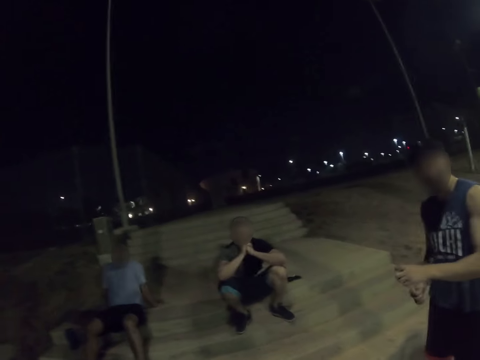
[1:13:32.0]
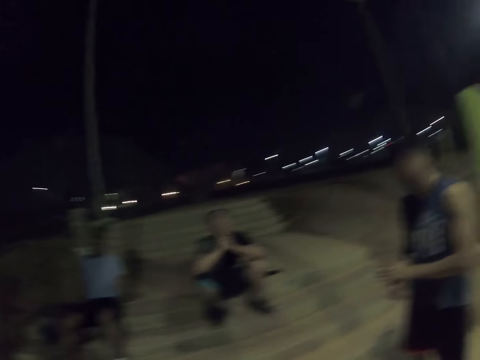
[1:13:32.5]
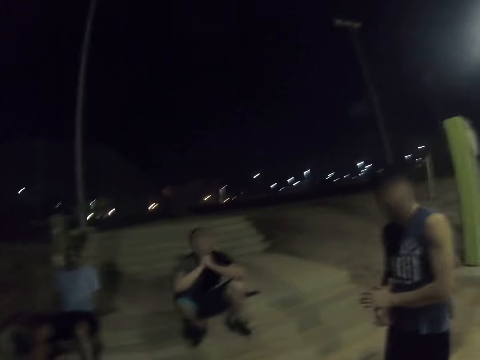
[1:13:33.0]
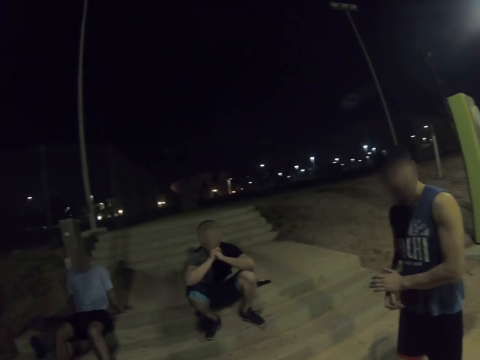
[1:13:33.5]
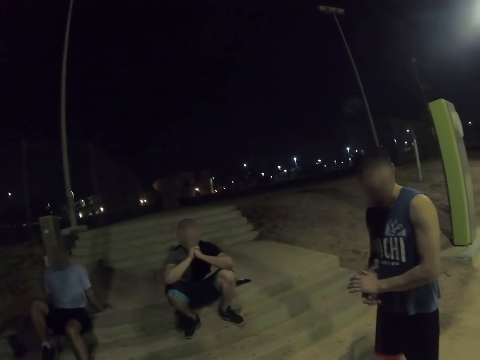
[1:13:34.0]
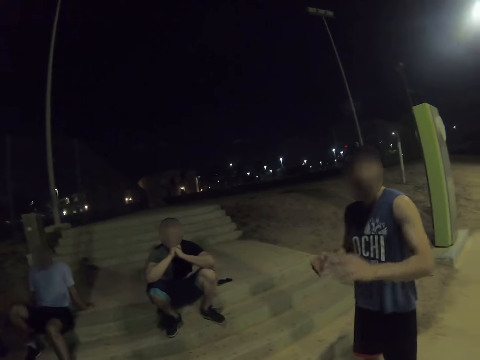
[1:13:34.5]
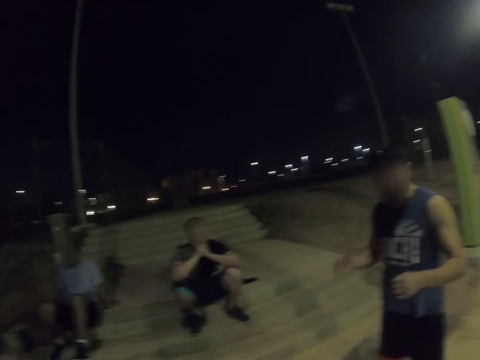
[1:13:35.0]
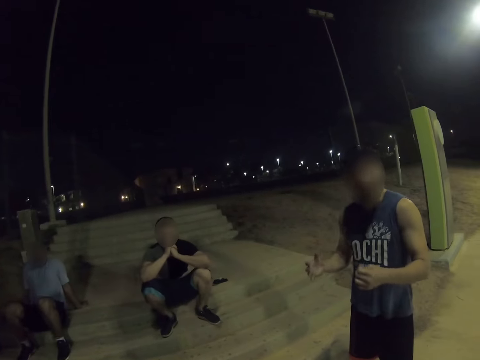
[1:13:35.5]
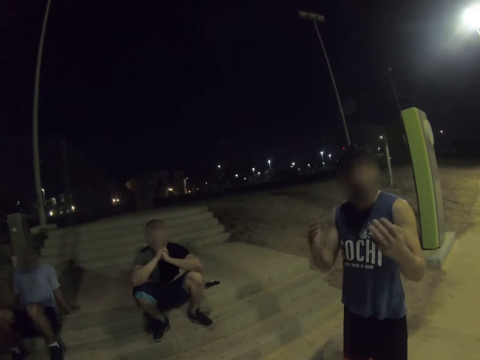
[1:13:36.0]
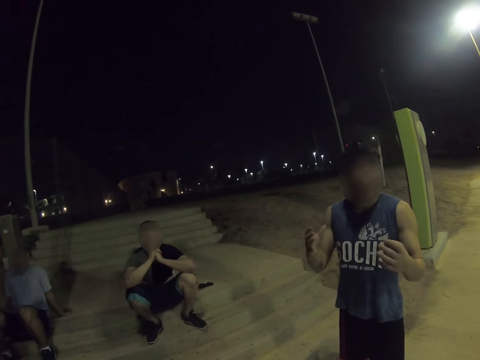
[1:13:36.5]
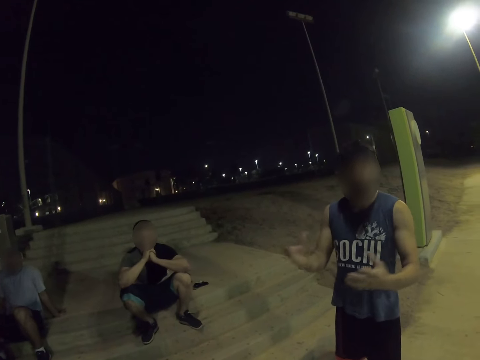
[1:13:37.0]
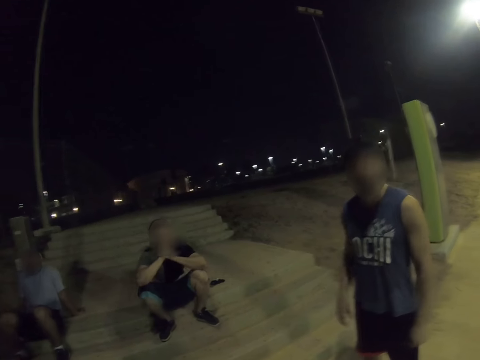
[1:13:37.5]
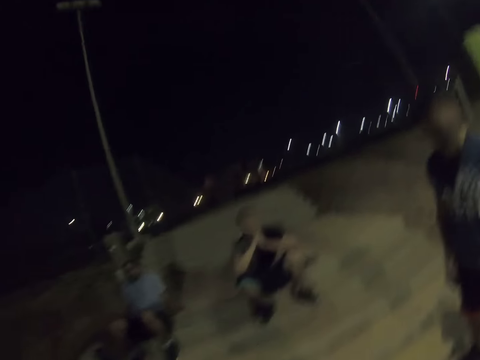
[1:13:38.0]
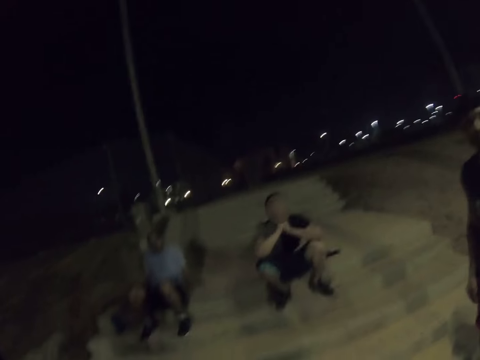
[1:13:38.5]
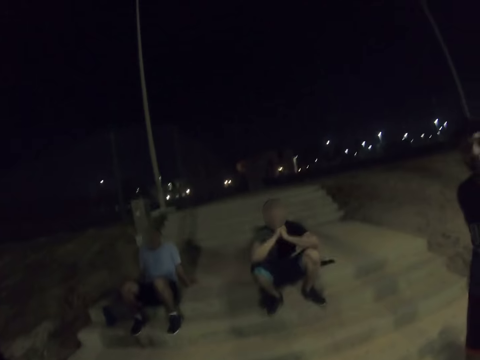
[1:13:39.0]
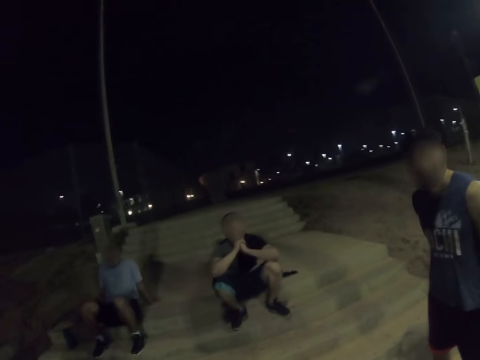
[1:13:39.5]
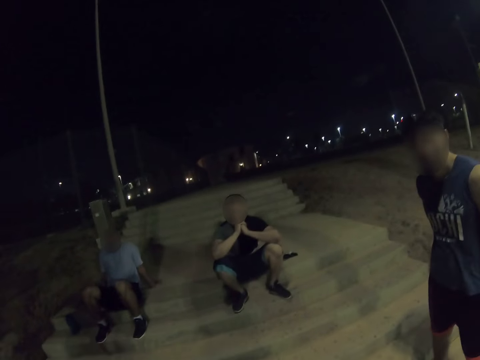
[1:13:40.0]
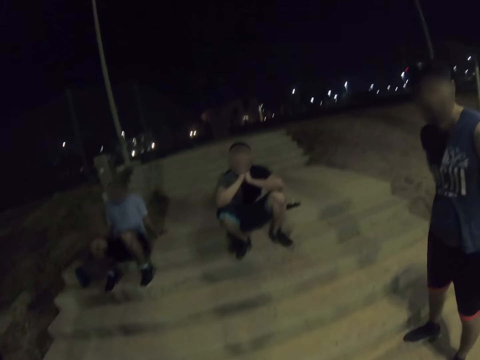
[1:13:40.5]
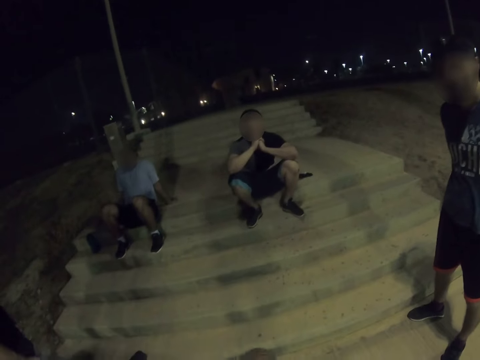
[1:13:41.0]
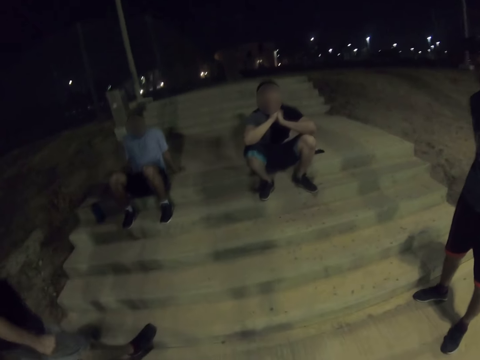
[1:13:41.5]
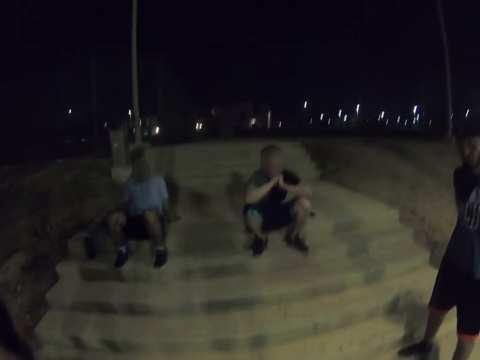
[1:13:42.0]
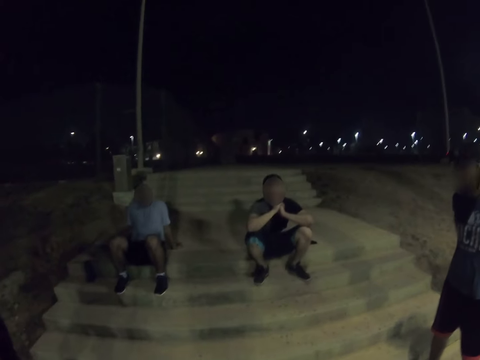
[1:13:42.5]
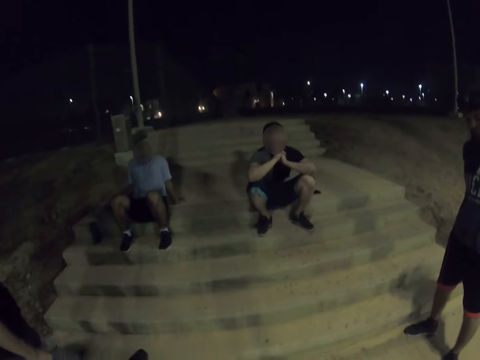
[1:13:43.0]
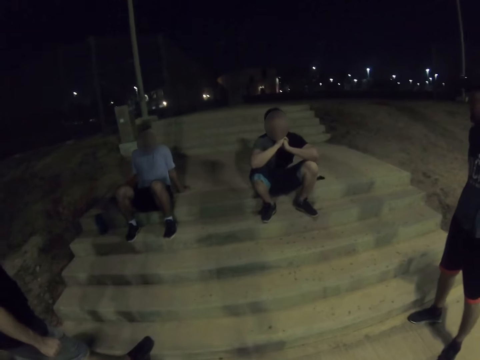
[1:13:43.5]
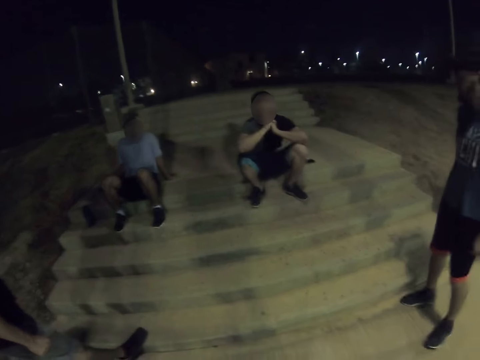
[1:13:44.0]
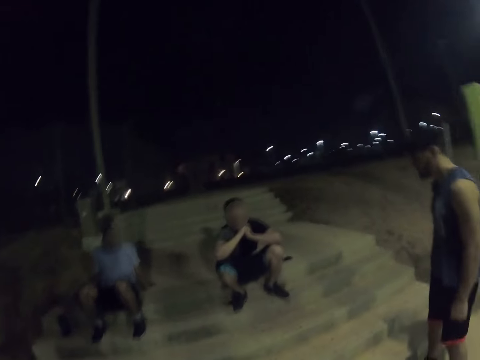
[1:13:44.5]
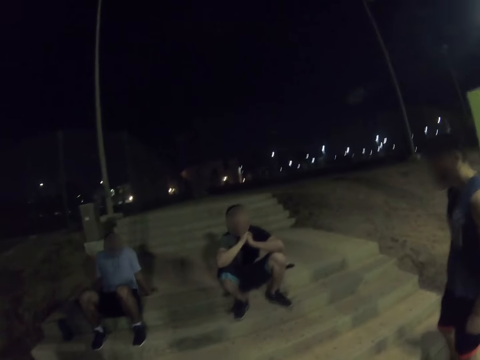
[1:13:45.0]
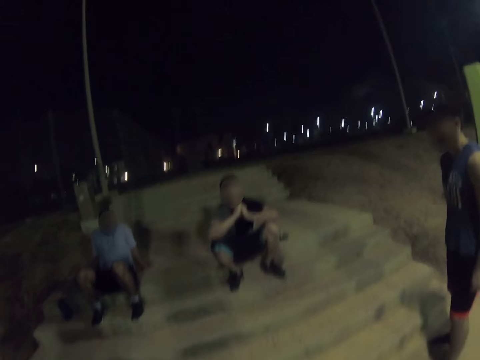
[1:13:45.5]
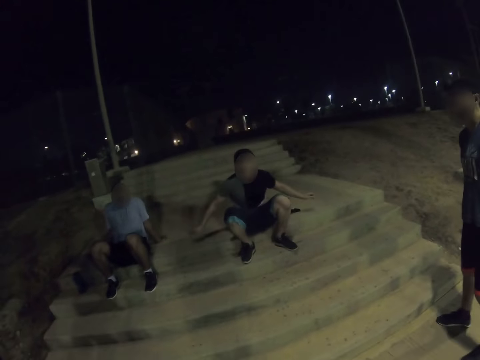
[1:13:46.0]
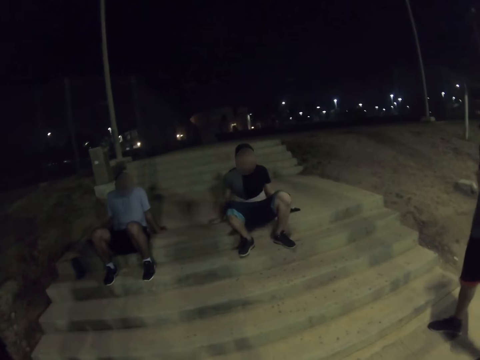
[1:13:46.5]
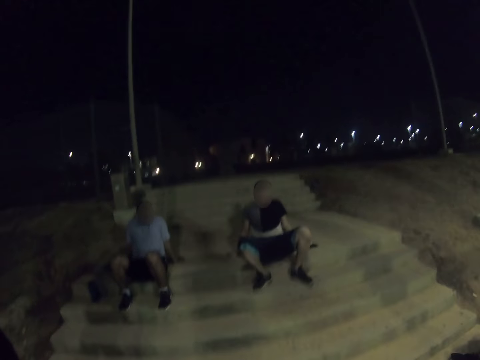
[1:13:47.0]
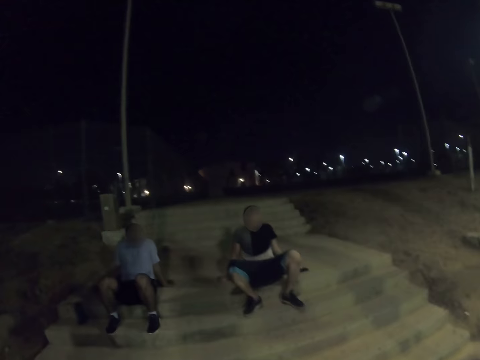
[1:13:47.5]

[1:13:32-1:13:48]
The camera wearer looks around. A man looks around.

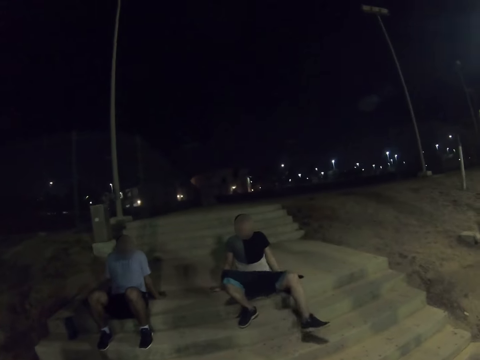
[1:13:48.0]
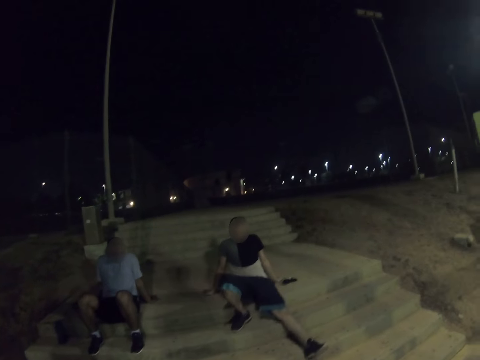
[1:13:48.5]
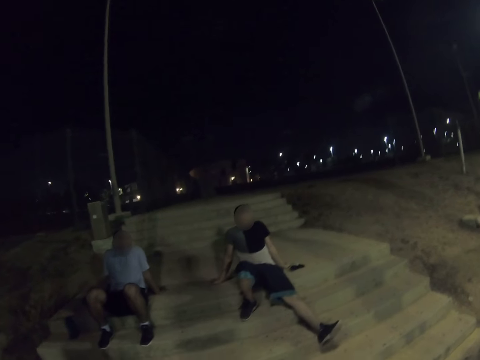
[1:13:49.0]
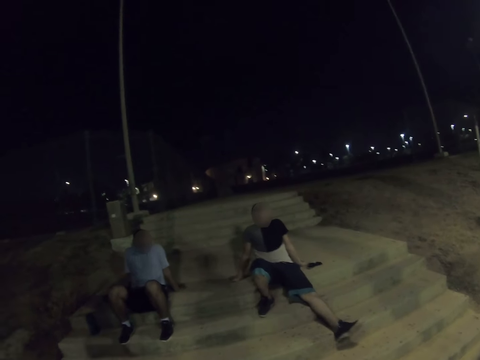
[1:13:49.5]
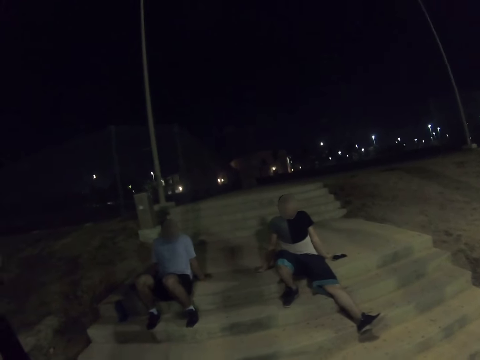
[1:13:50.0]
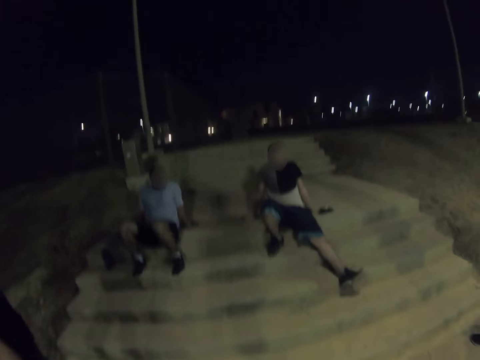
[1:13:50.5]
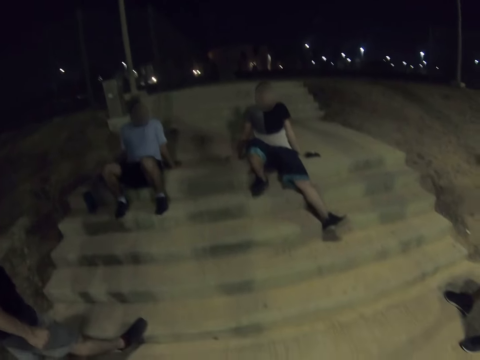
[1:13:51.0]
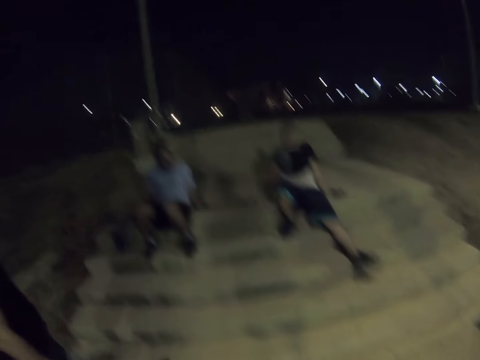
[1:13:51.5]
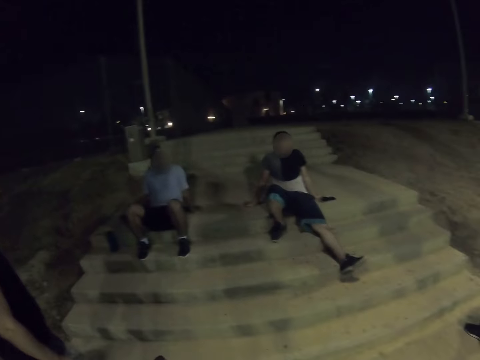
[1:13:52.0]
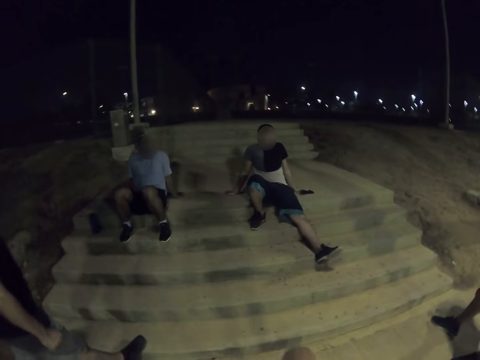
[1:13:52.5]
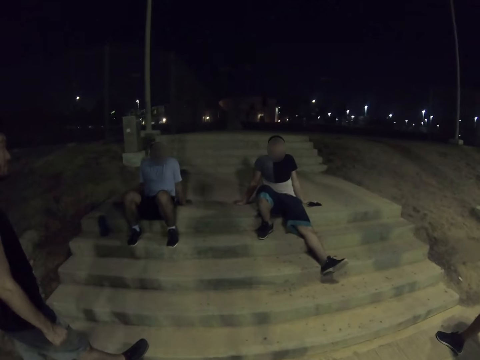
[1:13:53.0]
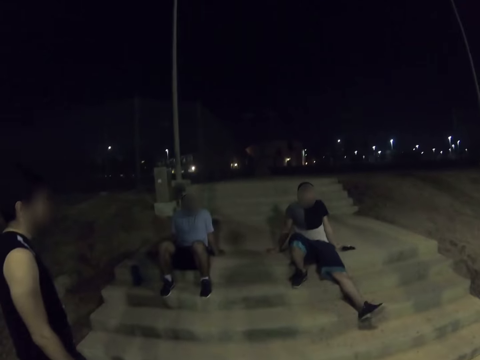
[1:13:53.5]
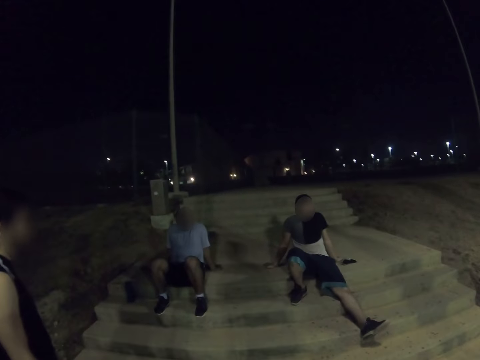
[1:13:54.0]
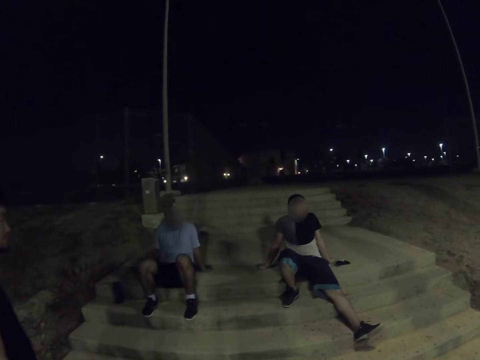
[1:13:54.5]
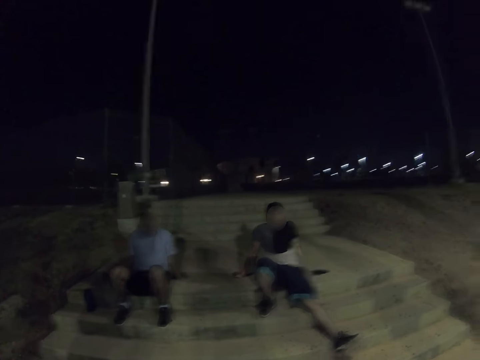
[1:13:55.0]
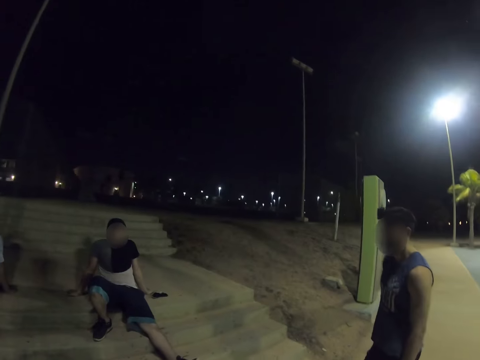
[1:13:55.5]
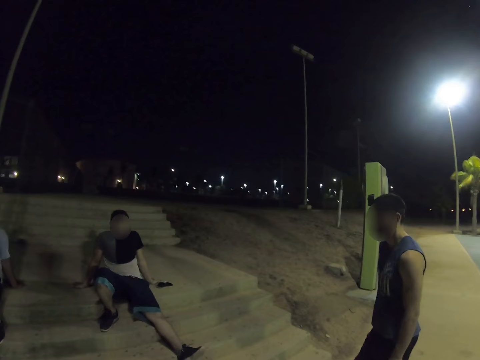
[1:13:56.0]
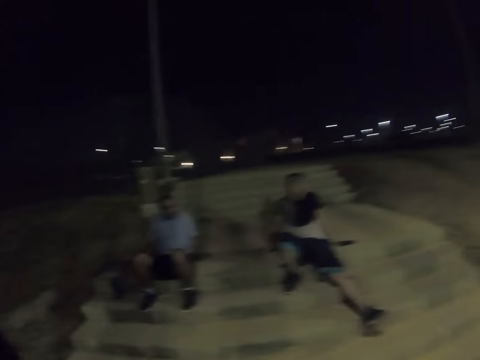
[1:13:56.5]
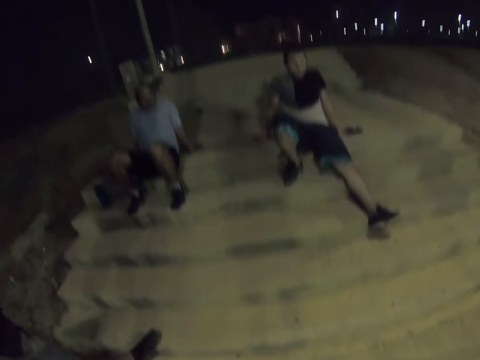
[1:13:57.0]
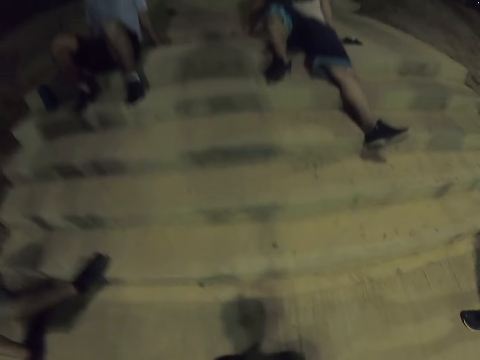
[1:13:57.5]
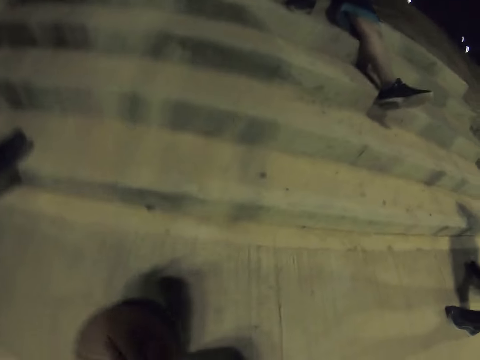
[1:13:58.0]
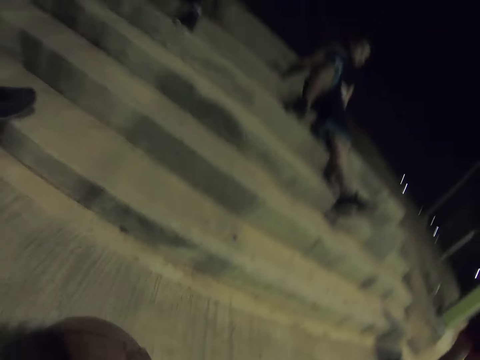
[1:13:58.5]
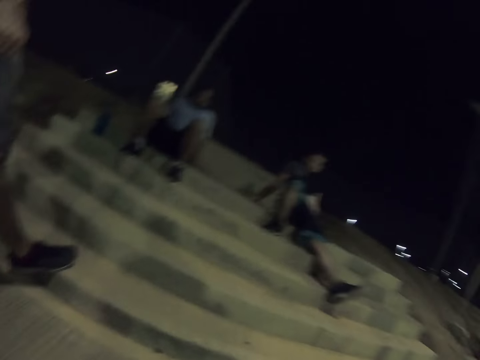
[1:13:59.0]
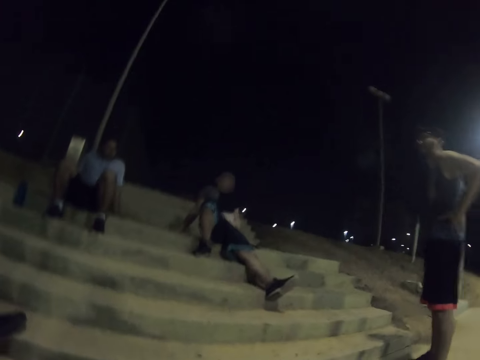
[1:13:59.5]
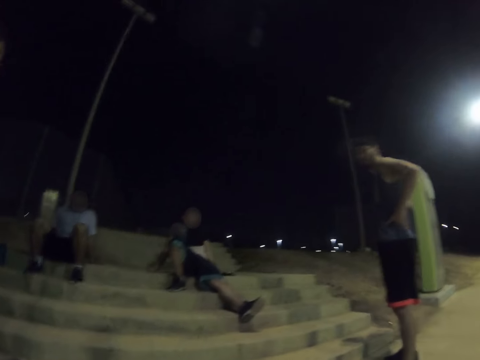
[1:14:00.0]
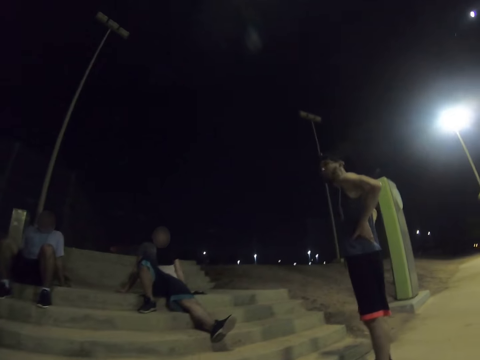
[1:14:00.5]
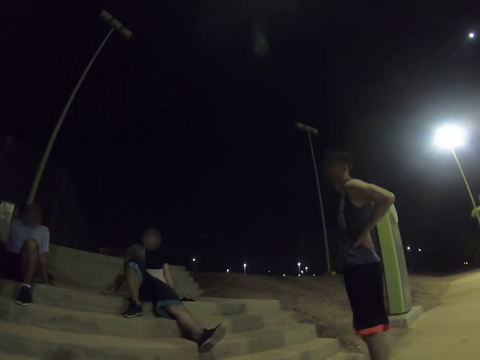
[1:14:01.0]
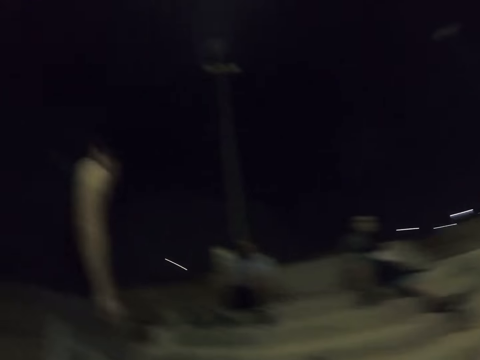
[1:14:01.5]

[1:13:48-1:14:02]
The camera wearer looks around. They play the ball. They spin the ball on the ground. They look around.
